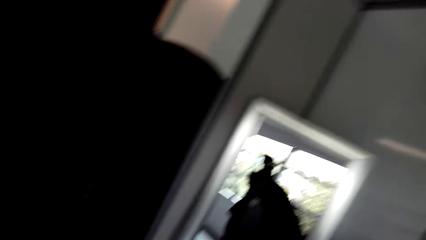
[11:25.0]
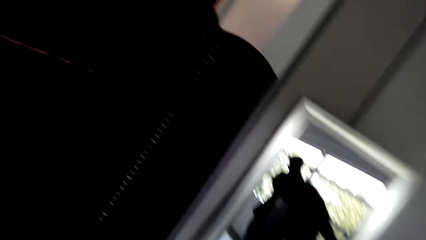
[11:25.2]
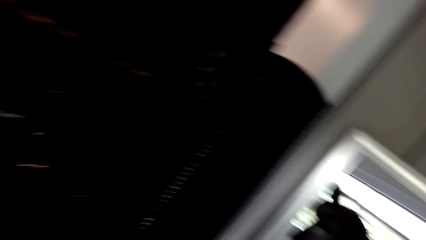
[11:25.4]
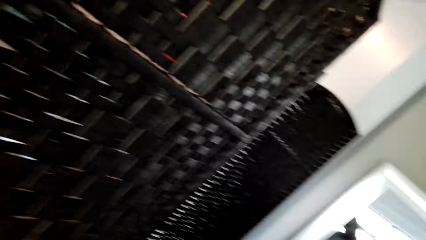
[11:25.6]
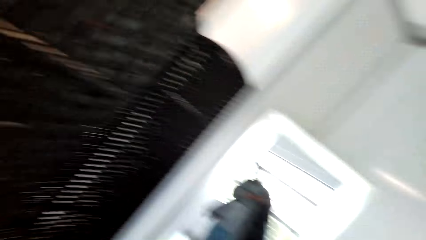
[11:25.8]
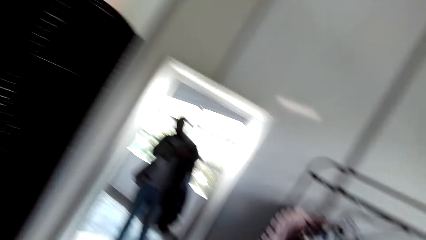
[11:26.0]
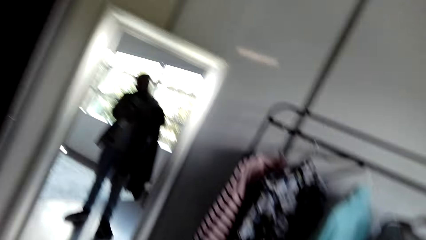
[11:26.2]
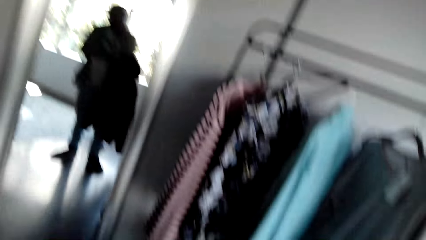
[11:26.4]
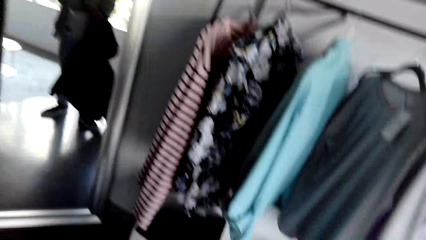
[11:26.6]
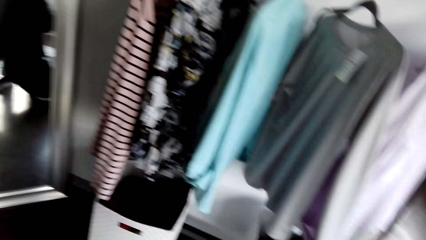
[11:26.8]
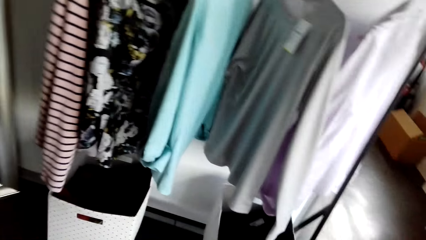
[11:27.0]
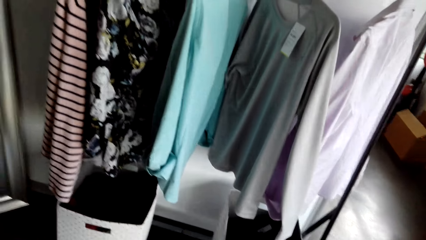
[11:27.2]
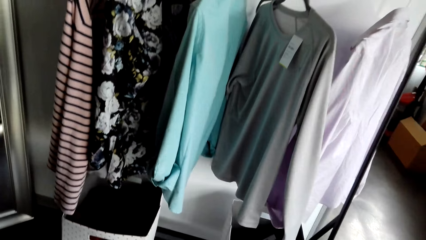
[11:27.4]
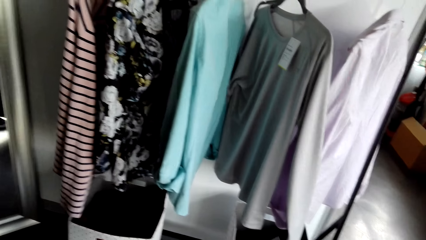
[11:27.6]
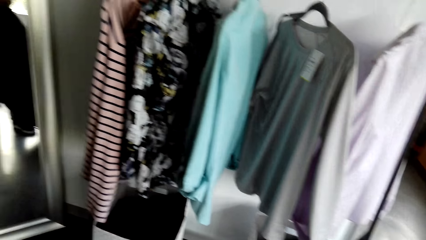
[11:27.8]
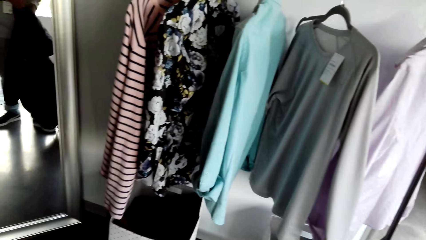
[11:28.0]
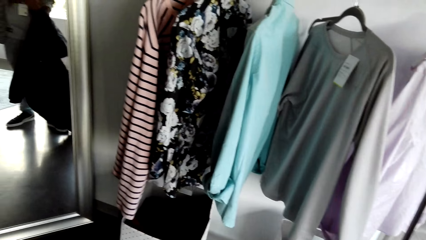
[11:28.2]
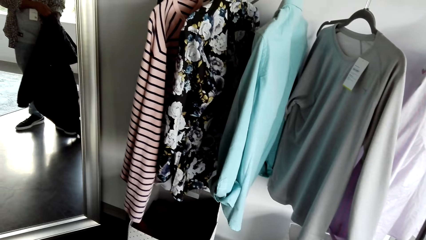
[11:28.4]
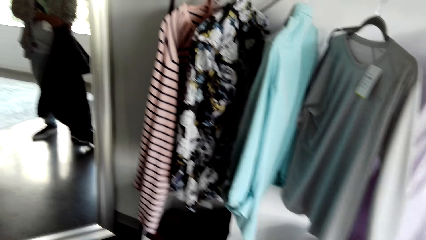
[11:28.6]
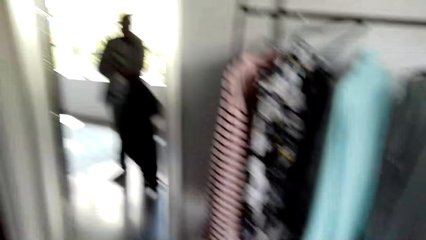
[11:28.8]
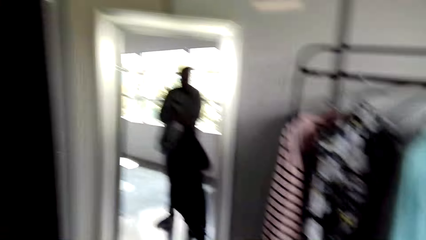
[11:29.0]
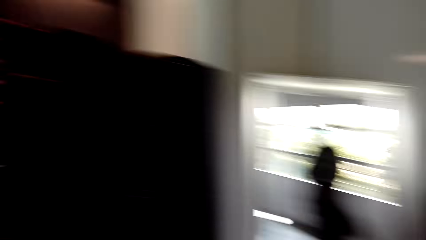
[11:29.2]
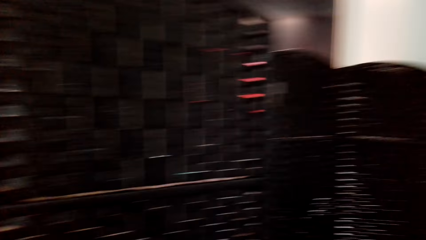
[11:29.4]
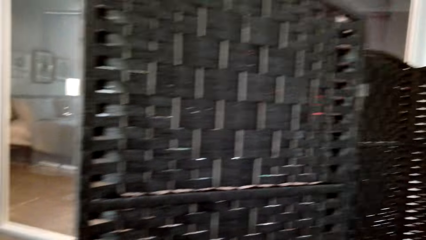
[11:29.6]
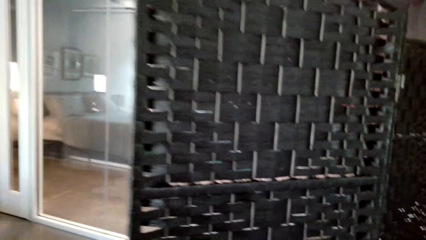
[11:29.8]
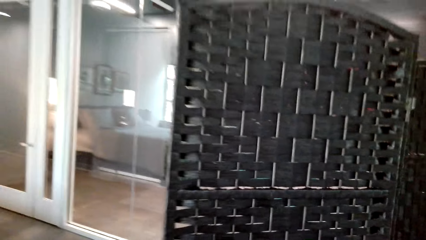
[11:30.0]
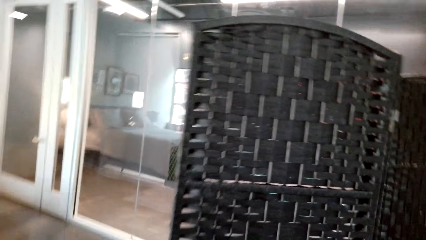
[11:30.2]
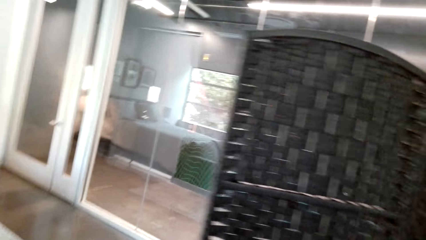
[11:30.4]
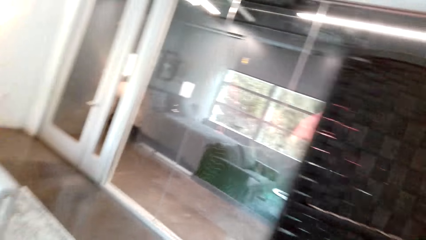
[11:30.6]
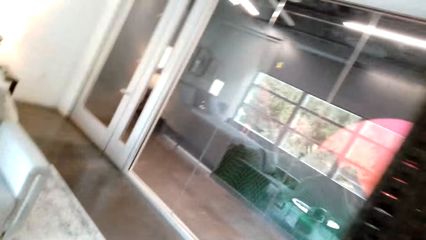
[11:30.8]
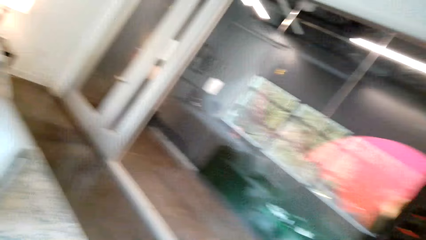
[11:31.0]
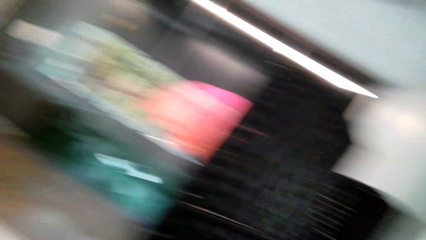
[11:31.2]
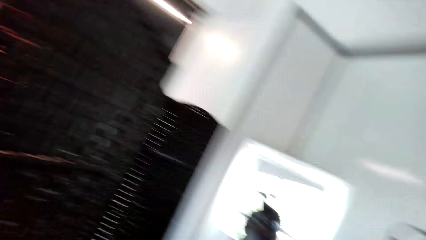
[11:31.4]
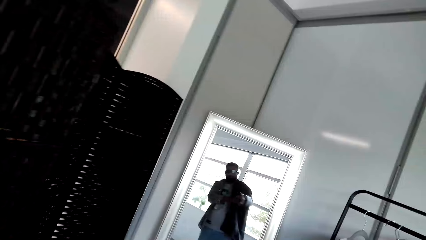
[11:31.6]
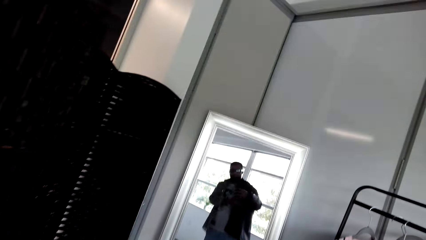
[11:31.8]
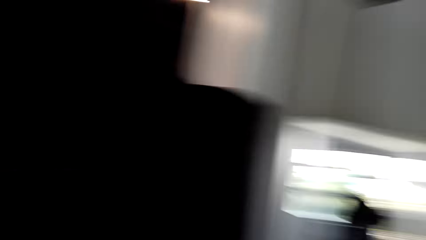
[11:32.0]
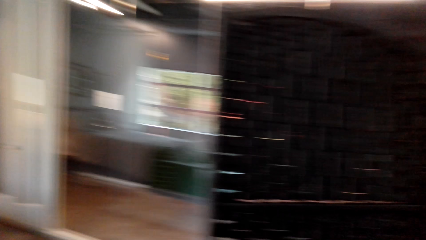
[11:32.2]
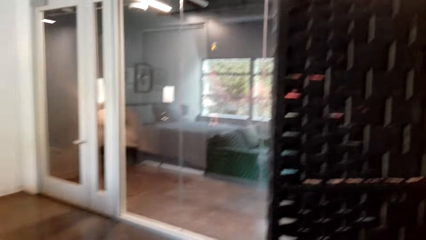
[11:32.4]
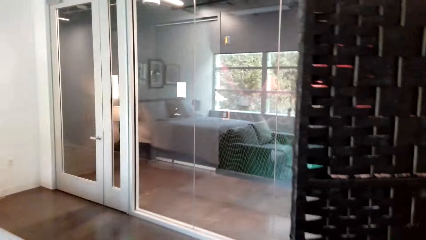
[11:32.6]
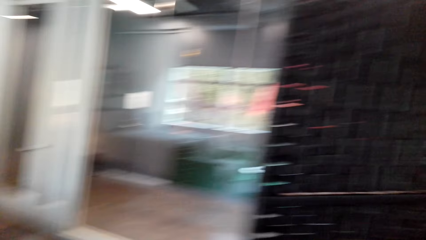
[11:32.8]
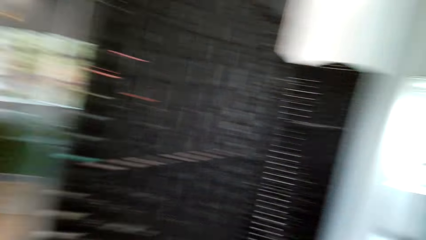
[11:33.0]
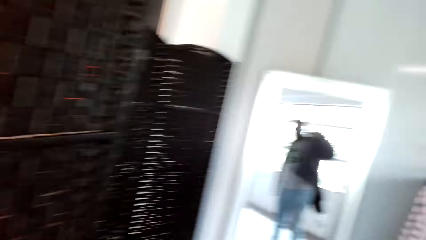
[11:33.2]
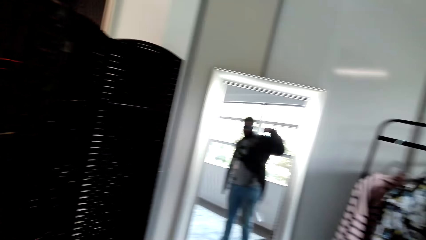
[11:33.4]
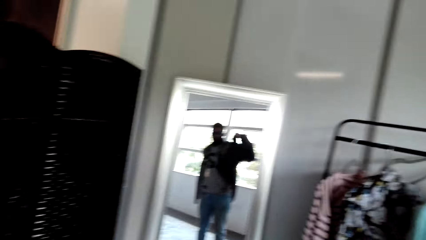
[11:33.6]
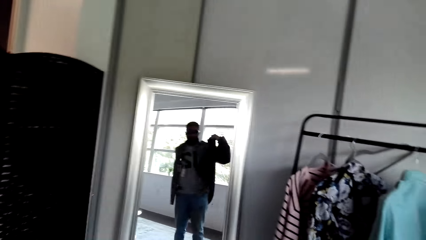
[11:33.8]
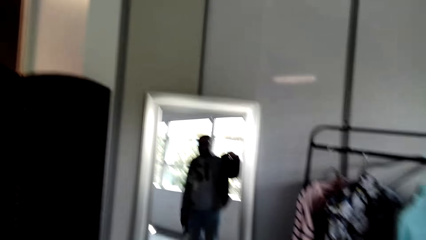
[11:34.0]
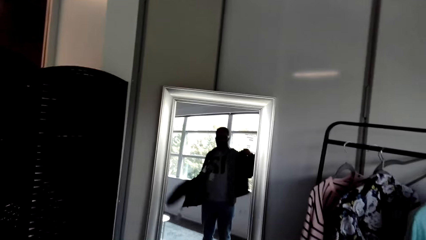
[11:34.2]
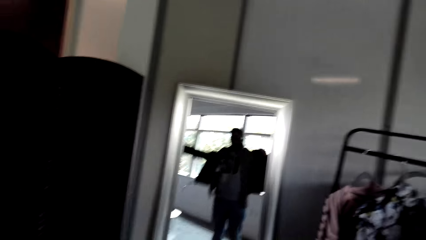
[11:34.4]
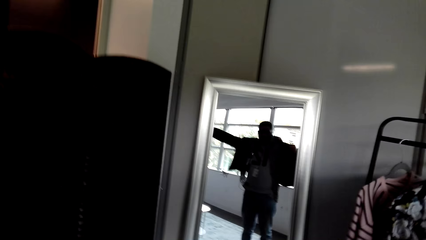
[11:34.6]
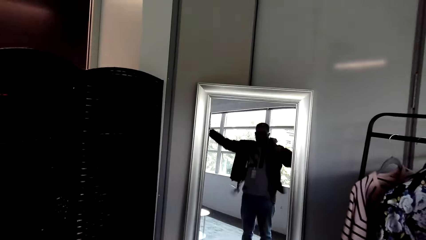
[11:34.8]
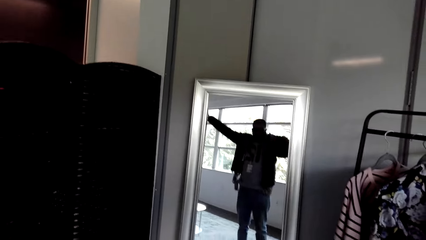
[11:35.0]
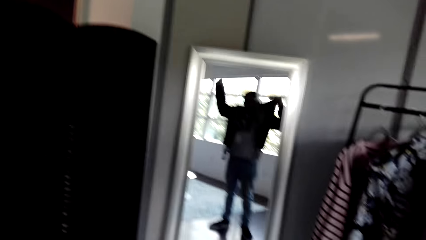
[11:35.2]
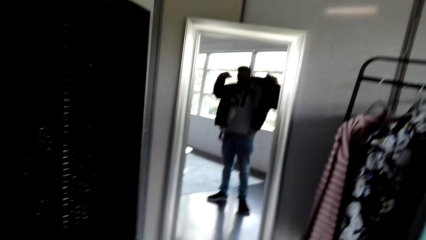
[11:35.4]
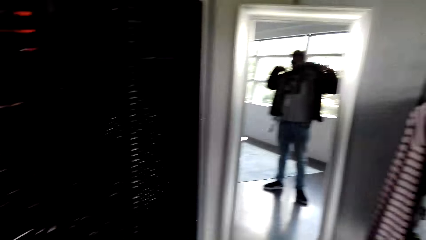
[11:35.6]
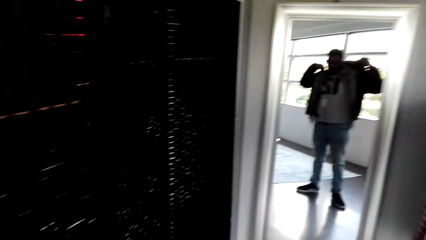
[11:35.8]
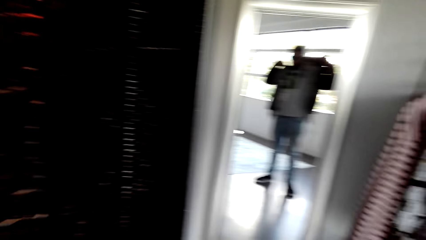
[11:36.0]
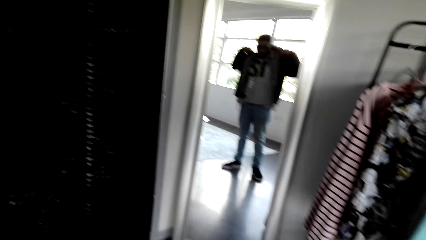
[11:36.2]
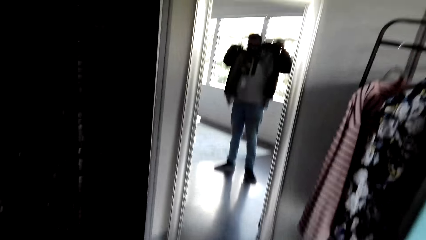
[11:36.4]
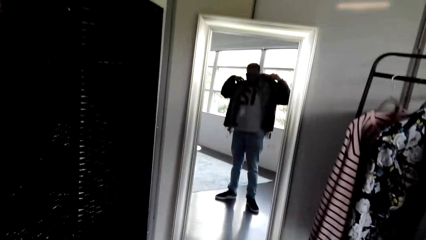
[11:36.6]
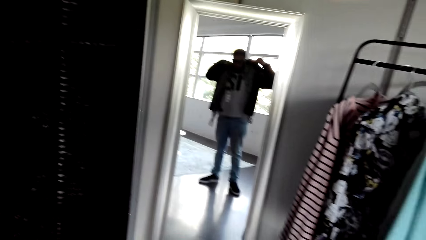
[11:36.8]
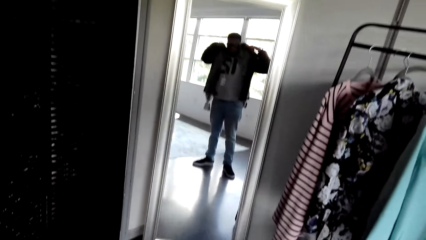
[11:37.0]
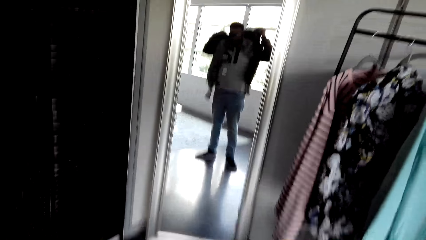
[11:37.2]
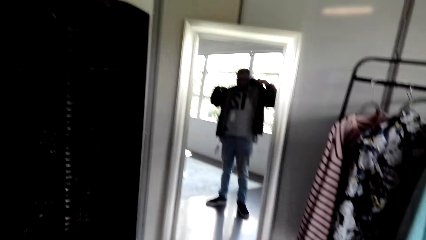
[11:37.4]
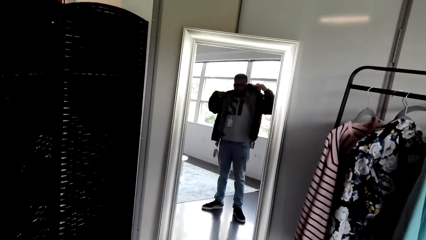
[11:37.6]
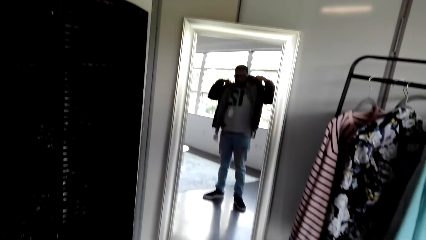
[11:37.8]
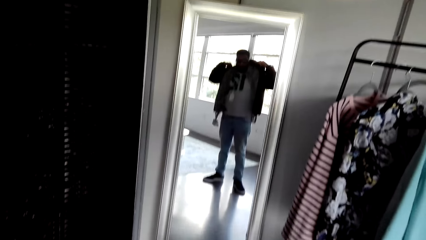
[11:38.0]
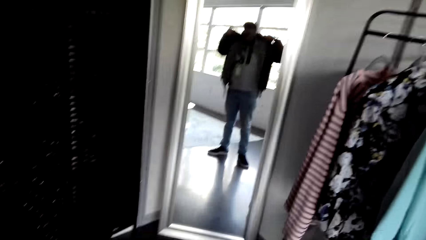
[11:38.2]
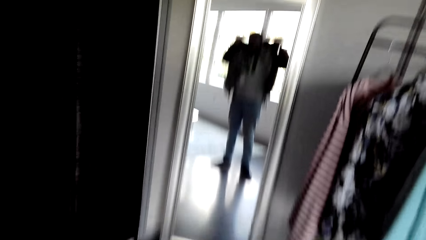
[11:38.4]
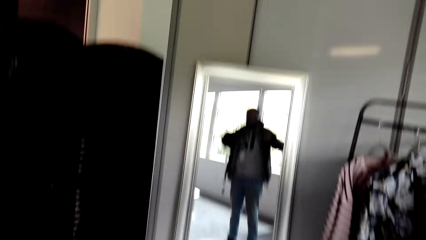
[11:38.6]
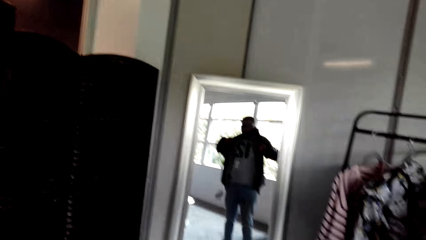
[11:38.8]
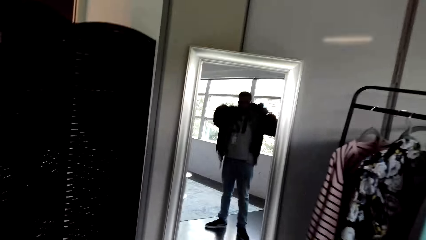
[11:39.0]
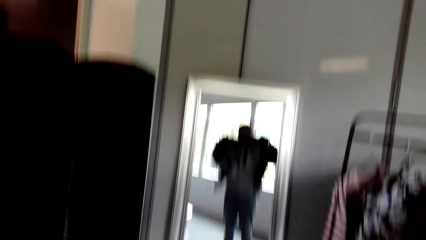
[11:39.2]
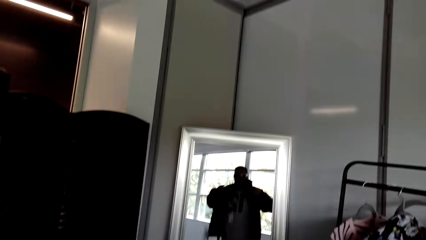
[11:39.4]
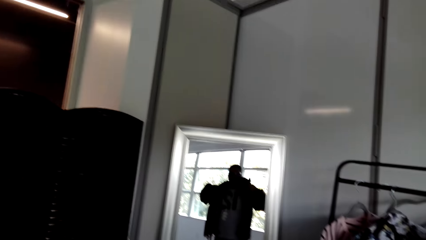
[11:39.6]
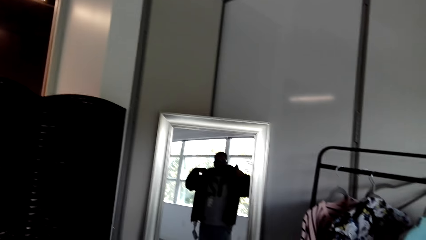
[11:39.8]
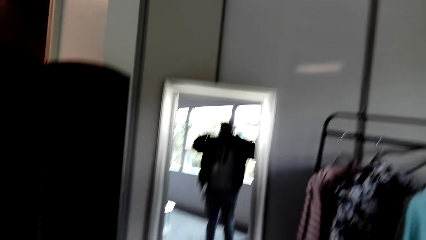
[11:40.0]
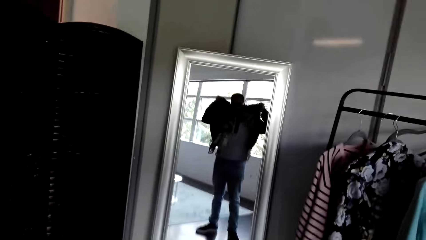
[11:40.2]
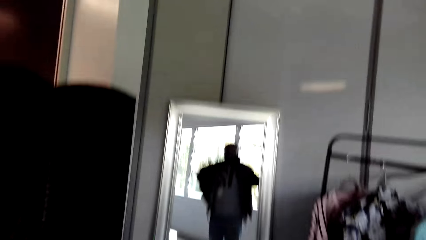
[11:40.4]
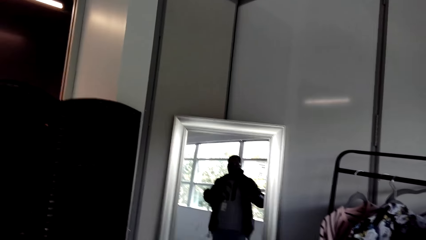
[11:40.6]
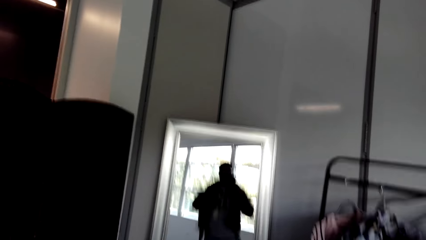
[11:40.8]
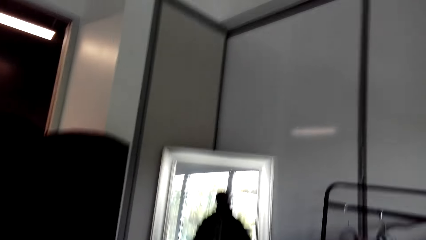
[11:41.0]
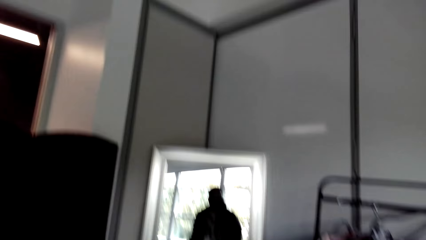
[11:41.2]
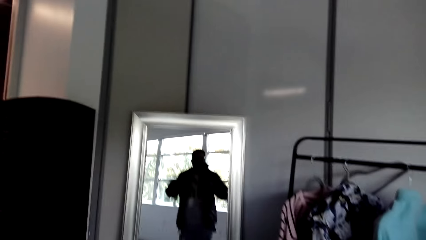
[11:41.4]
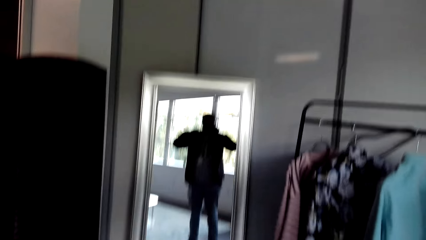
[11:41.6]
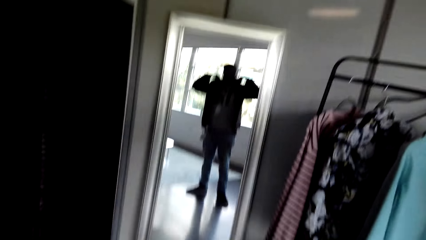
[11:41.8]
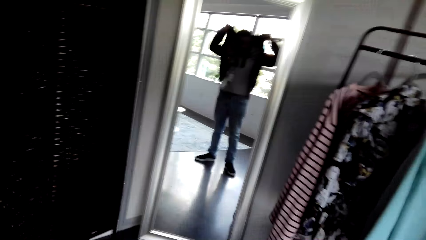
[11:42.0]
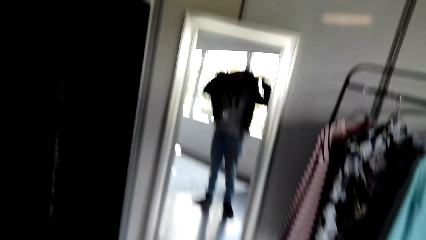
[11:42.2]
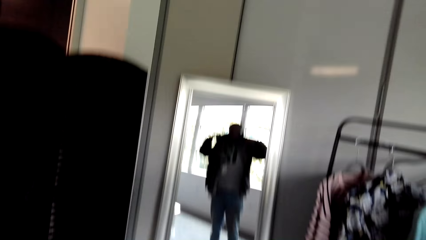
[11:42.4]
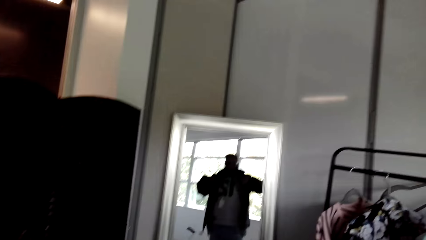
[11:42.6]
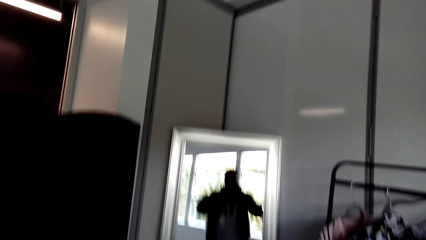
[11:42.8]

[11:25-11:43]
The camera wearer wears the jacket. They pick up the jacket. They look at the clothes. They look at the mirror. They look around. They wear the jacket. They look around. They wear the jacket. They lift both hands. They pull the jacket. They stretch the jacket.
